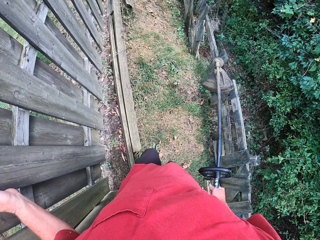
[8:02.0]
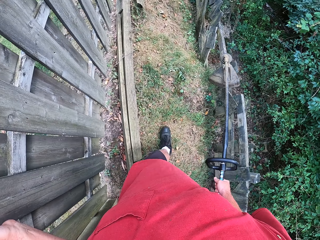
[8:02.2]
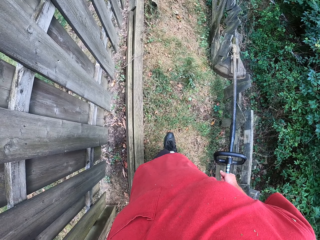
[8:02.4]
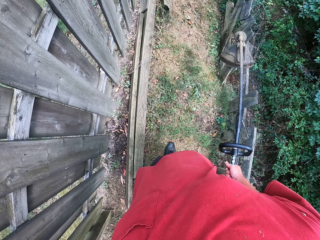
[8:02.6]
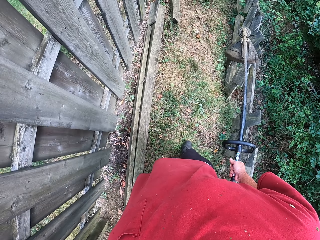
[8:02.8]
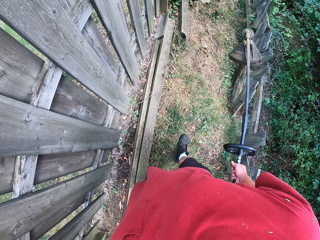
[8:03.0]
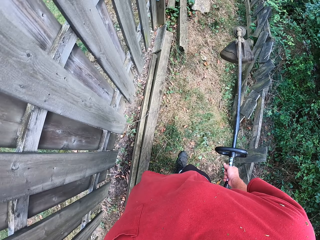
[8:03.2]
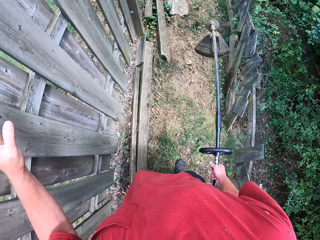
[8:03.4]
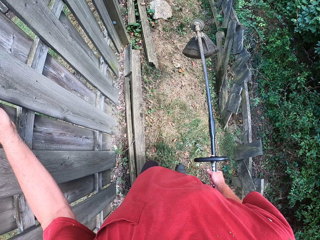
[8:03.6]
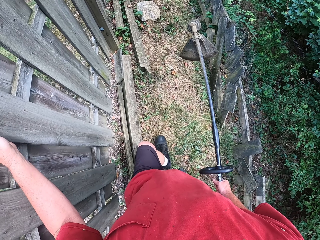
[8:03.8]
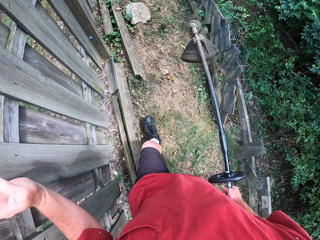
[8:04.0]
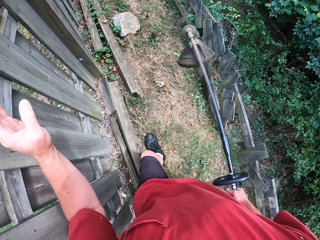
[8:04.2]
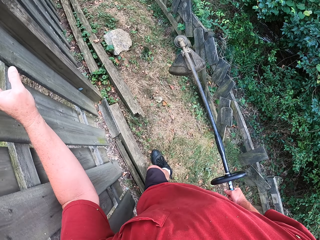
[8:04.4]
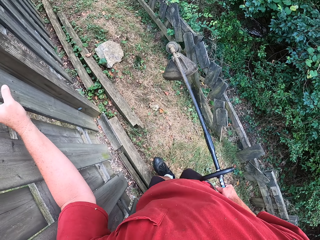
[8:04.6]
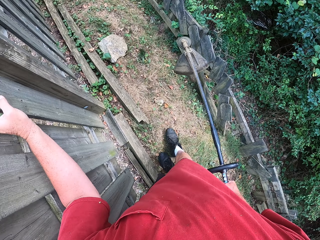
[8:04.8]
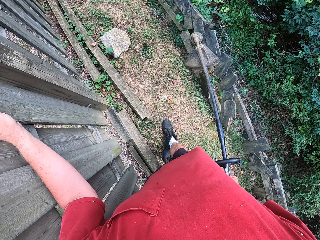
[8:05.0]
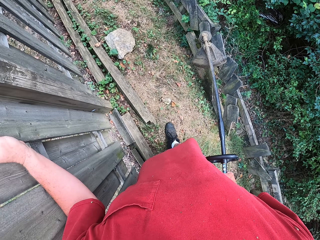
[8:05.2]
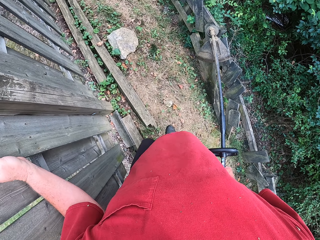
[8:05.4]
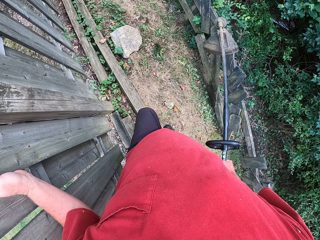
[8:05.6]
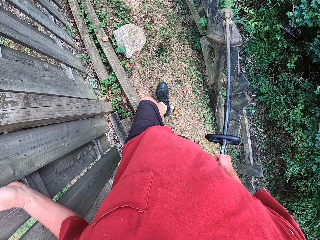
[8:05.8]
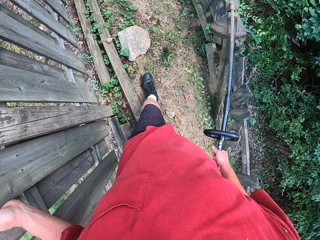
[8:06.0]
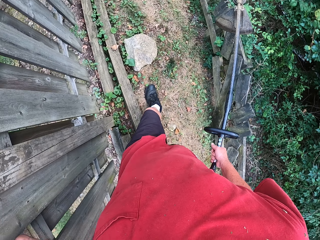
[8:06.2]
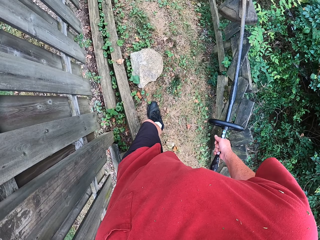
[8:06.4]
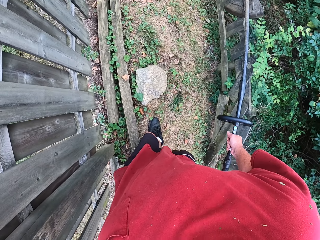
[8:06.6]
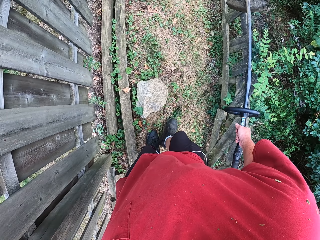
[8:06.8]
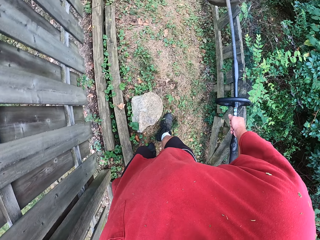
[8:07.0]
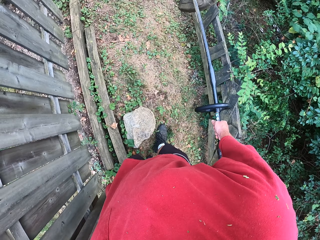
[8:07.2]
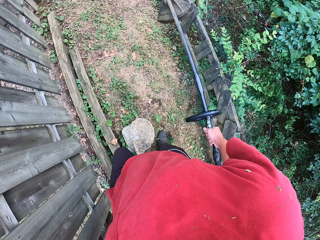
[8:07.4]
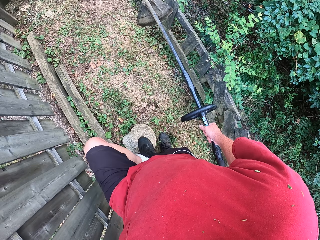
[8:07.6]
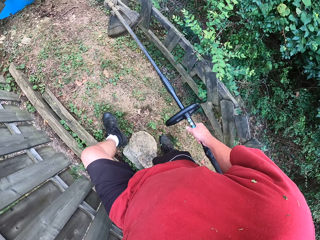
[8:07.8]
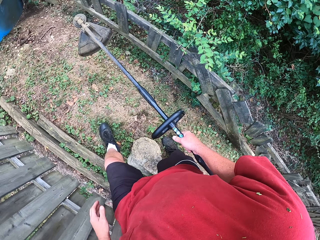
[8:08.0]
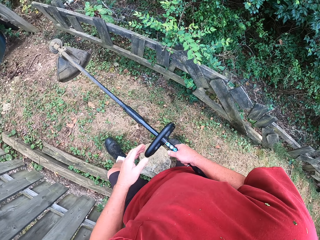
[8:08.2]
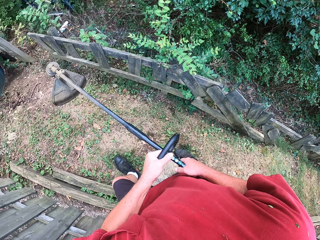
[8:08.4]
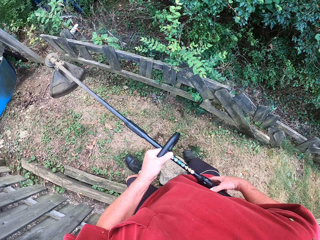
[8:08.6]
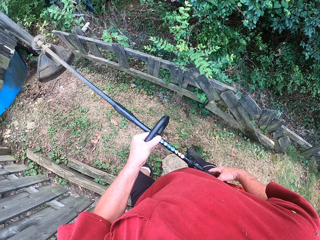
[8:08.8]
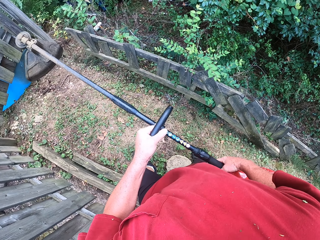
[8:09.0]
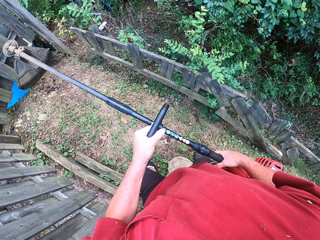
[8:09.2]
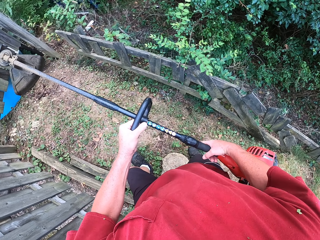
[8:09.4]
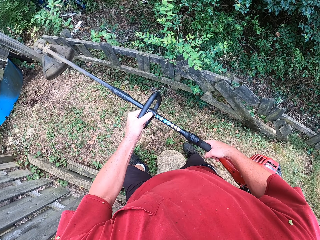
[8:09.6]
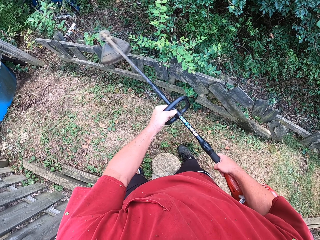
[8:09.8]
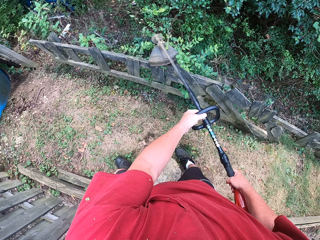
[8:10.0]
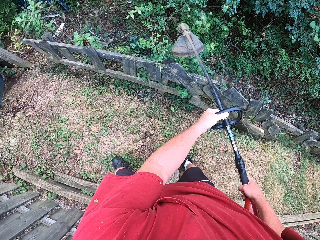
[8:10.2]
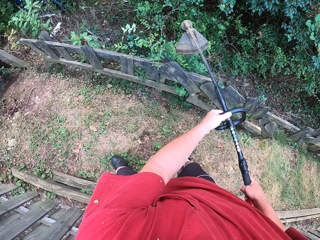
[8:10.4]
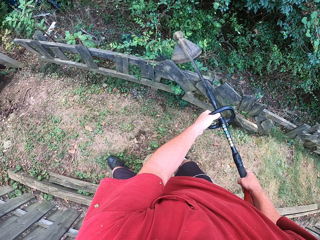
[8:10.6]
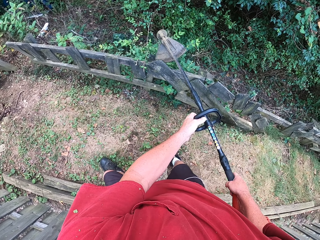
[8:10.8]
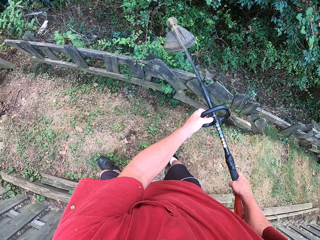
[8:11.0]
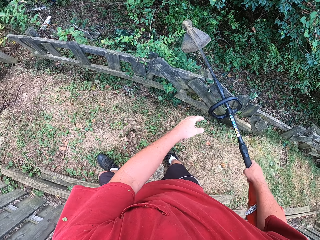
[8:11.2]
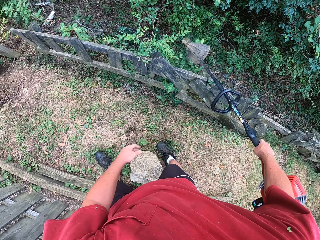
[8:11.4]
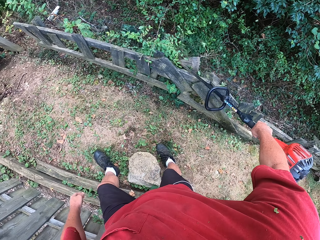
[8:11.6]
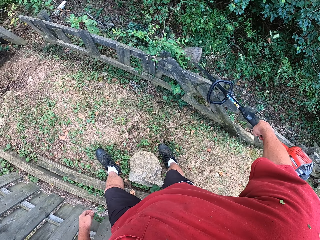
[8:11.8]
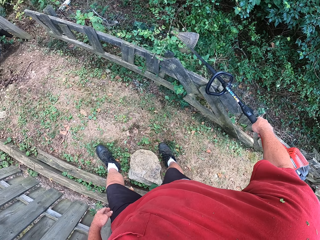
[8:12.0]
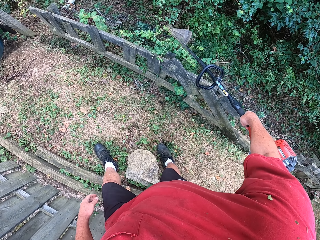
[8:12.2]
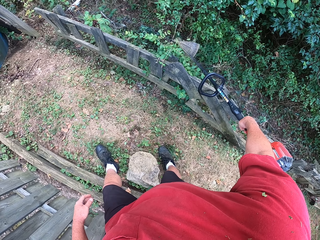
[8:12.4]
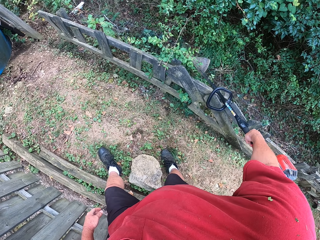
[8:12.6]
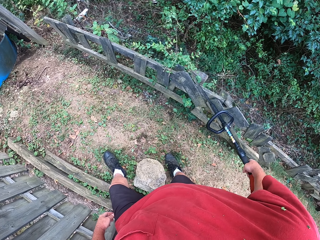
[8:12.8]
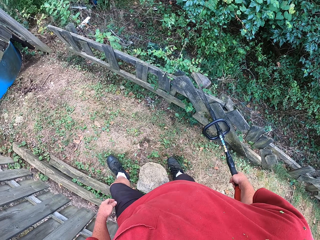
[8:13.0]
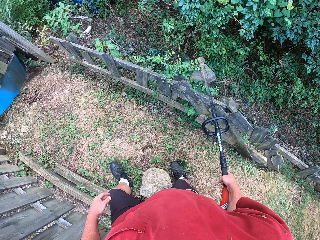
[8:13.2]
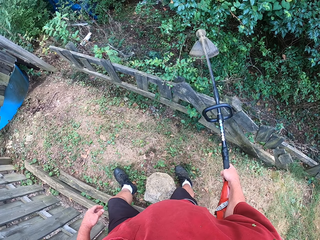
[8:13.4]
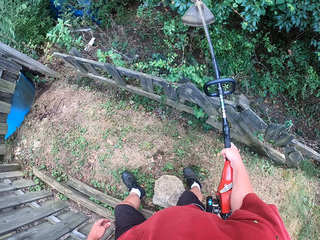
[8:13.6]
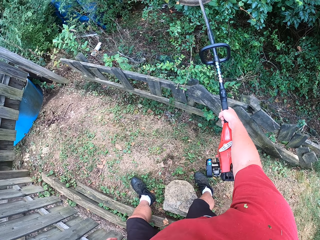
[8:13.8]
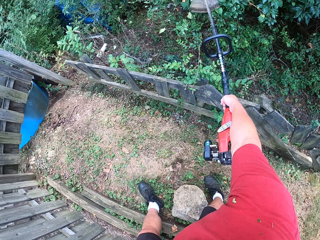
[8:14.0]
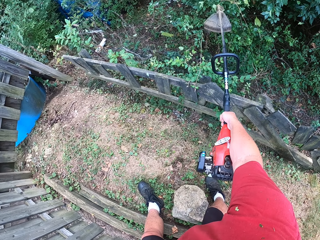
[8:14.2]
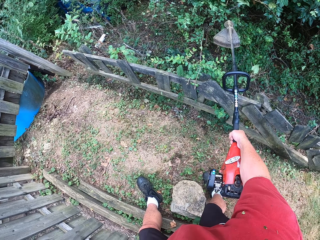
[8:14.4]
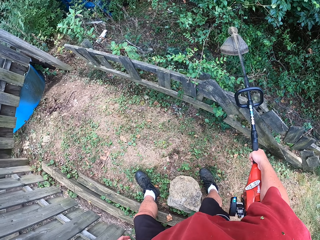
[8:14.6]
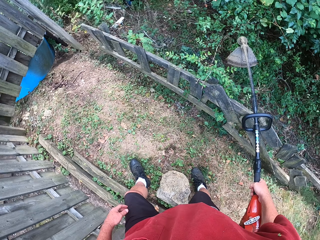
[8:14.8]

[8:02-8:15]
The camera wearer walks around. They move the left leg through a stone. They place the left hand on the cutting tool. They cut flowers with the cutting tool.

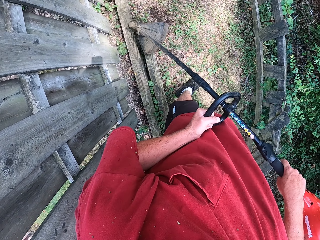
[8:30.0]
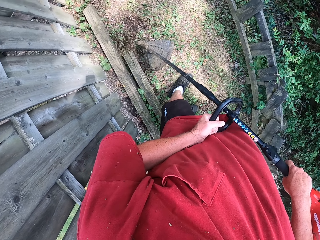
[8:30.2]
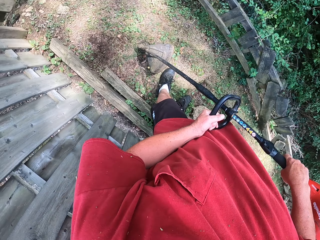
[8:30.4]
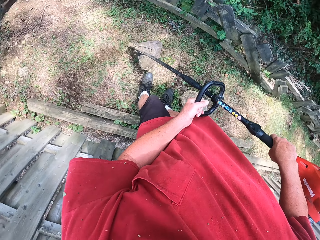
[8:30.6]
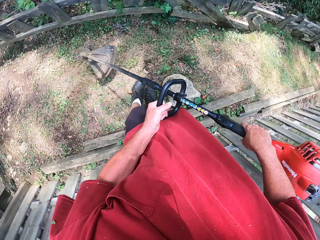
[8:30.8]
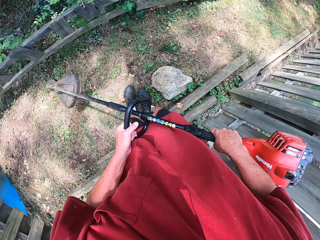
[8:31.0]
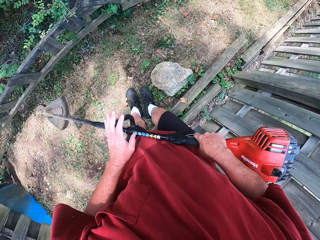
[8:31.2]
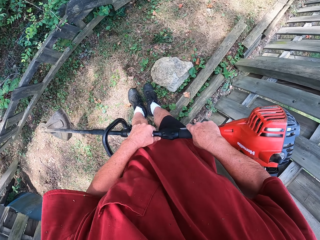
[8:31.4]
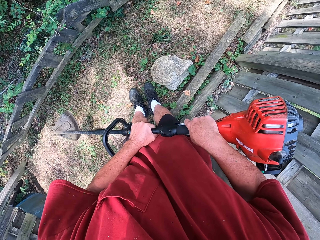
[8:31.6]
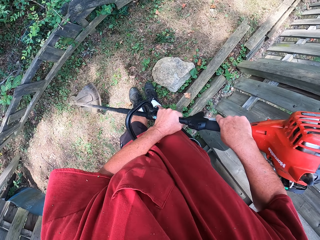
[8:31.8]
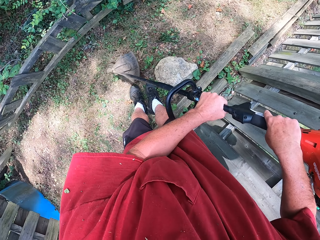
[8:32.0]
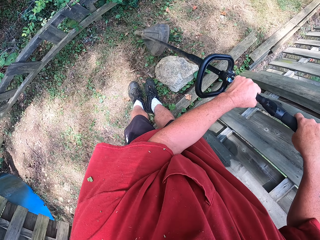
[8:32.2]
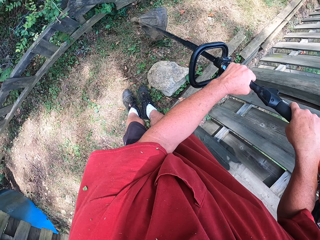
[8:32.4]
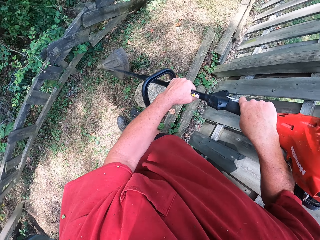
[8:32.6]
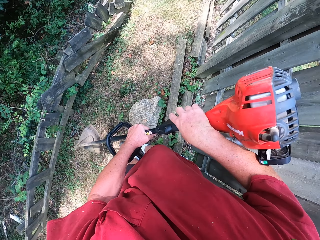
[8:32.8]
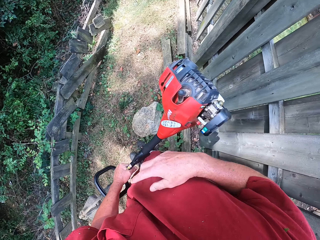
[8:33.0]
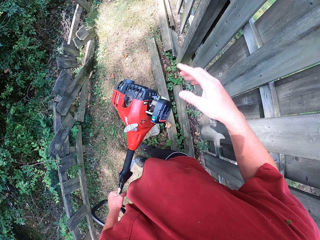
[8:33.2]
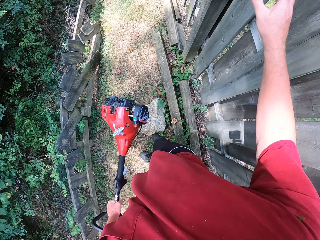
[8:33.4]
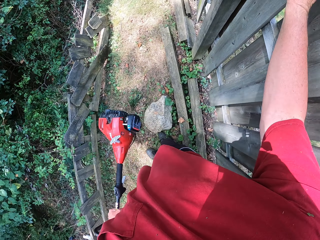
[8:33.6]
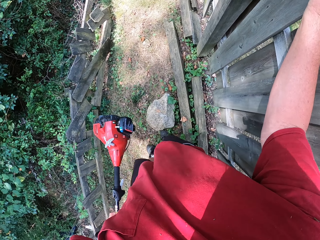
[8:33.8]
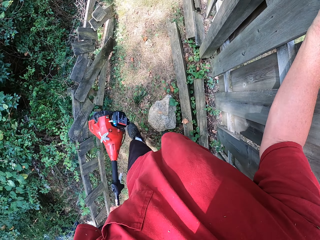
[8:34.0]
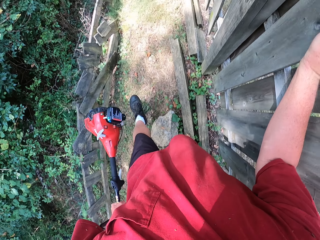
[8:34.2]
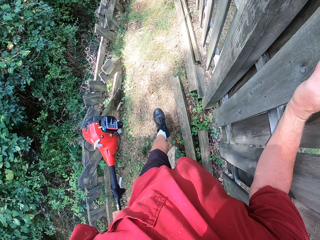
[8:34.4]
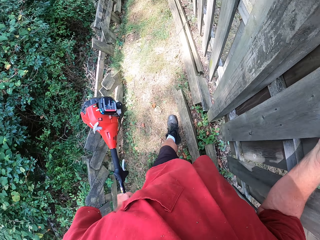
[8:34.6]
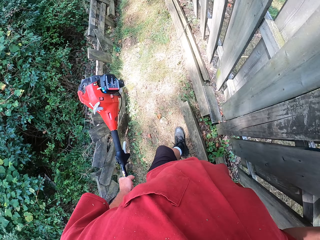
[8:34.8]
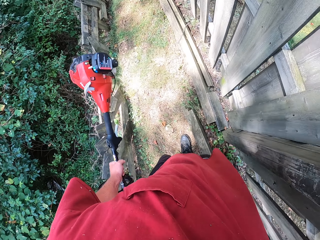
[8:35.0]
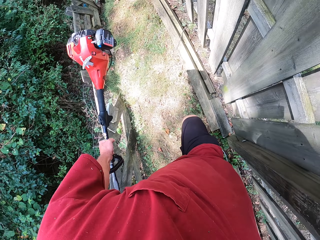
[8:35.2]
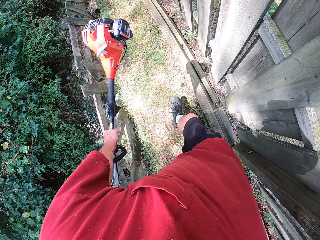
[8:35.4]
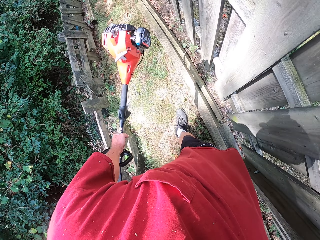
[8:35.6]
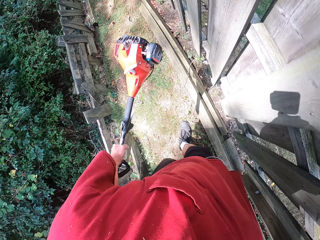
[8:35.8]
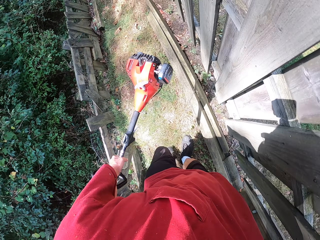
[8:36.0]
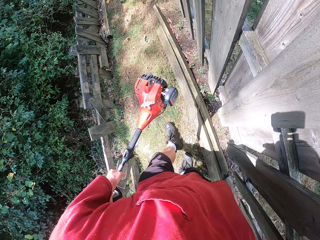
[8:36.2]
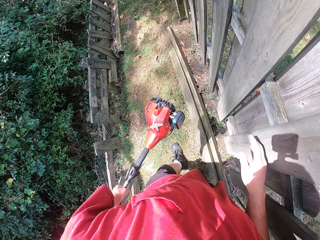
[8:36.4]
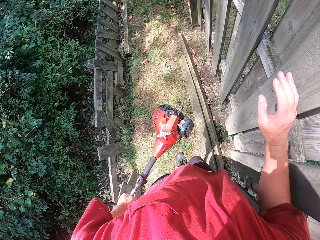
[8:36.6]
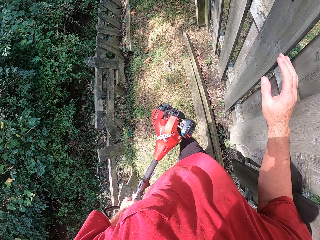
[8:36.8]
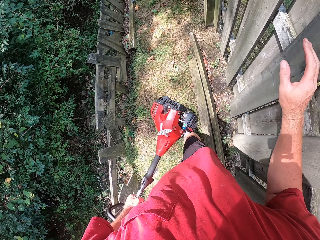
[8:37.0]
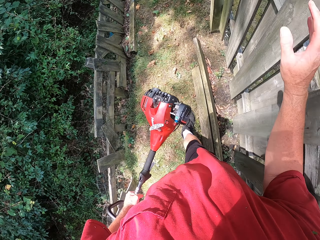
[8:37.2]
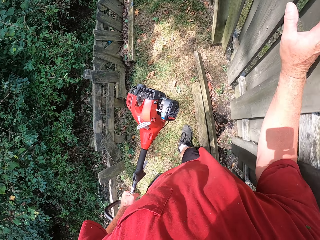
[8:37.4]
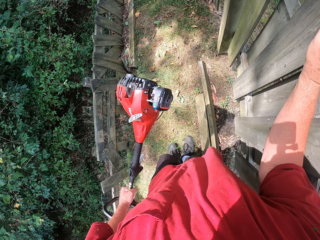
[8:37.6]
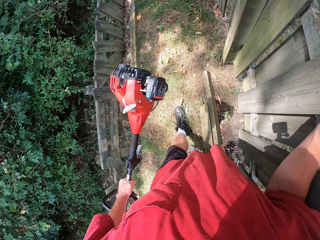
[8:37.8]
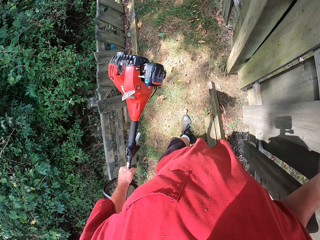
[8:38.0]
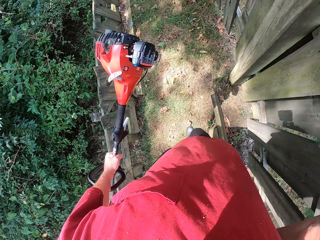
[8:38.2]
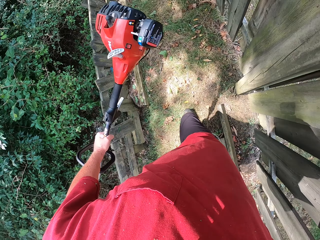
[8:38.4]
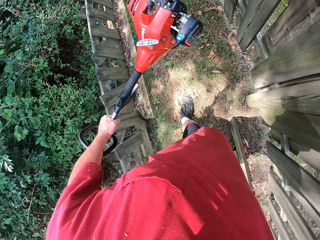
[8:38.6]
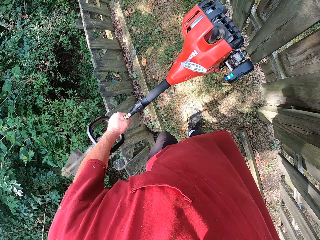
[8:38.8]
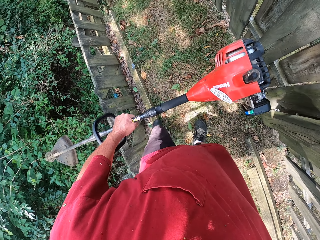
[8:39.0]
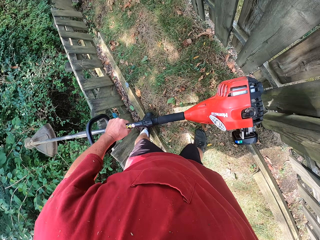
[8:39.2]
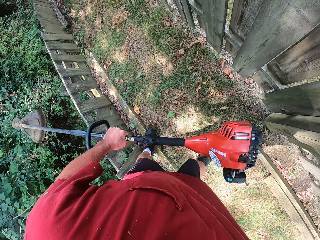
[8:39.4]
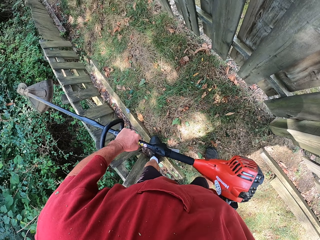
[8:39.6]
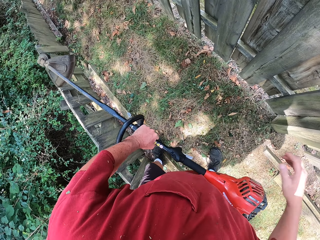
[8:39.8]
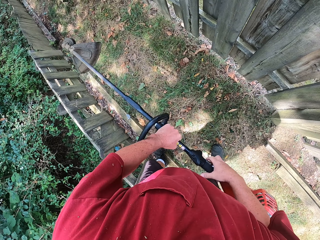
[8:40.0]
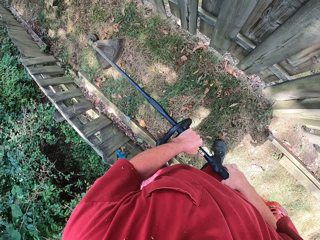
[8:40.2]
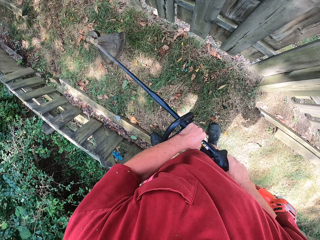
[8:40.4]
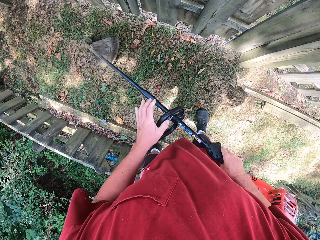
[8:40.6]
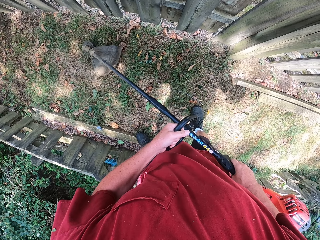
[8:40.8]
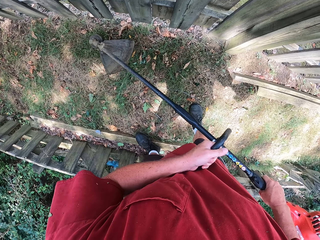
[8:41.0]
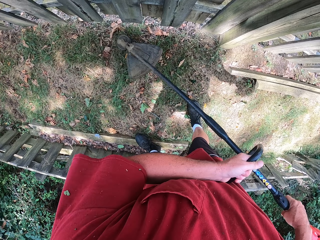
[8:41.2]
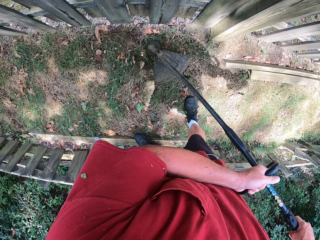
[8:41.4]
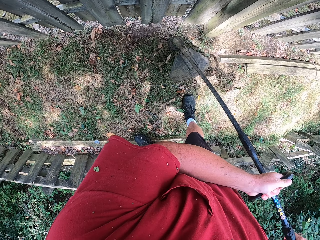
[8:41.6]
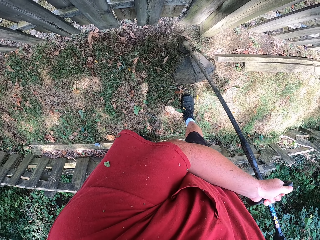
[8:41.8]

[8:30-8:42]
The camera wearer walks carrying the brush cutter. They move the right hand from the cutting tool. They hold the wooden fence with the right hand. They walk around. They turn the cutting tool. They place the right hand on the cutting tool.
